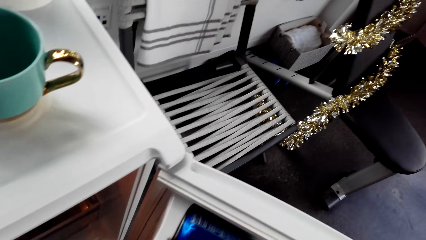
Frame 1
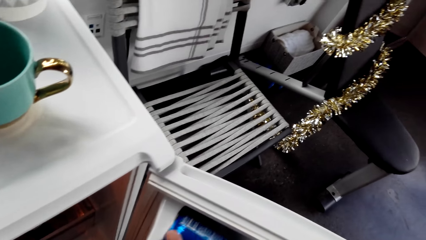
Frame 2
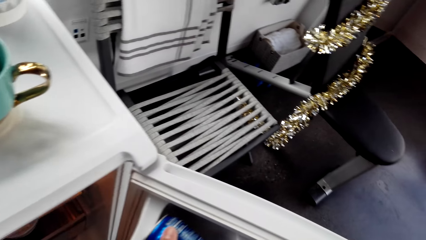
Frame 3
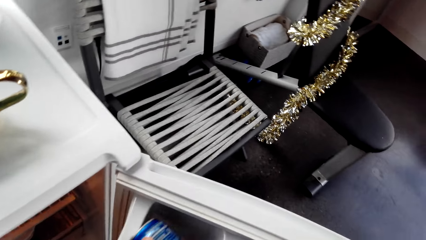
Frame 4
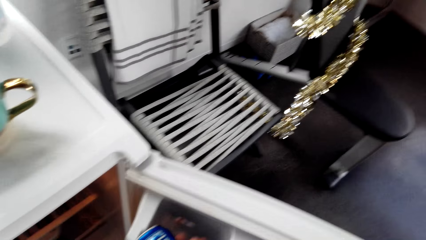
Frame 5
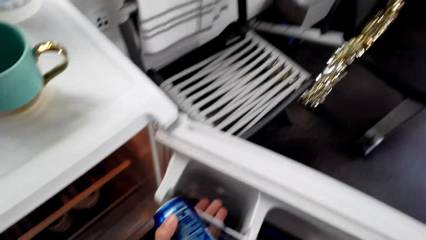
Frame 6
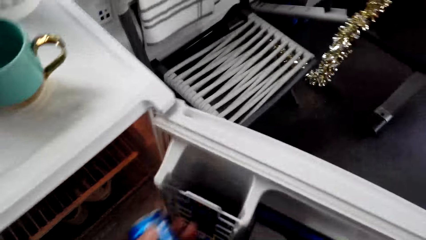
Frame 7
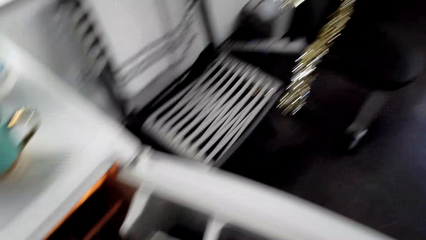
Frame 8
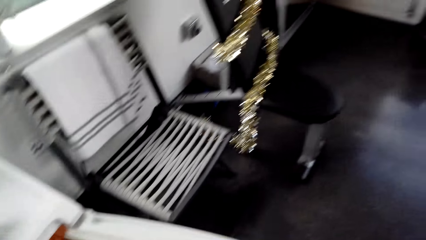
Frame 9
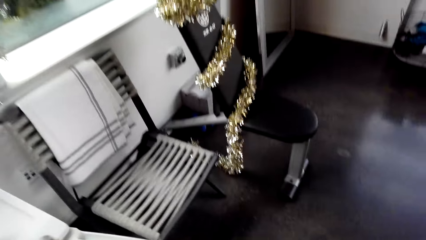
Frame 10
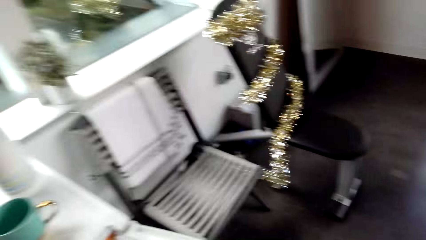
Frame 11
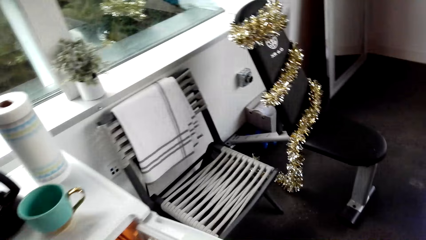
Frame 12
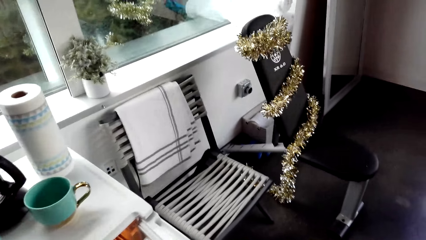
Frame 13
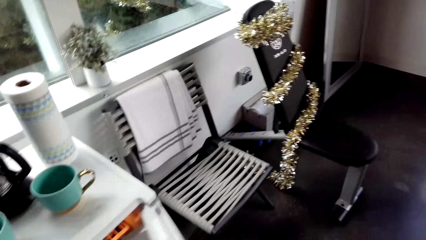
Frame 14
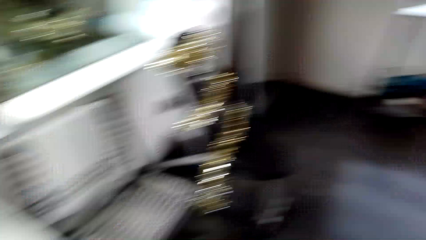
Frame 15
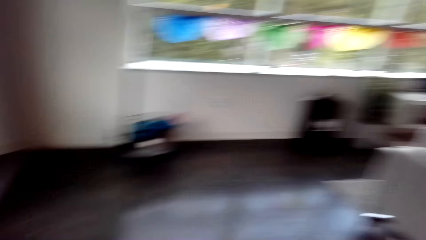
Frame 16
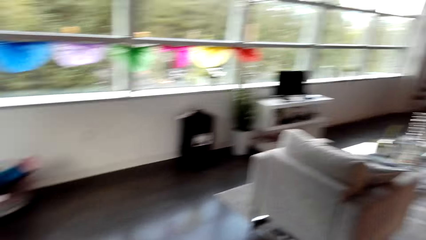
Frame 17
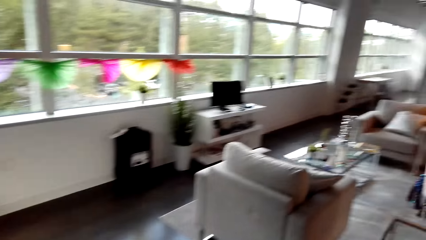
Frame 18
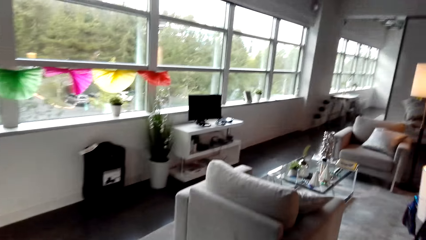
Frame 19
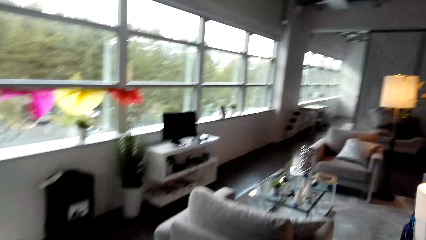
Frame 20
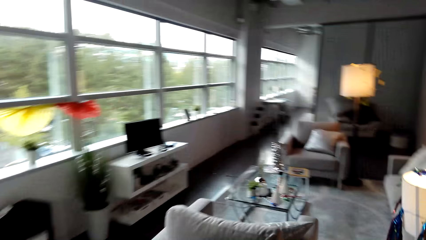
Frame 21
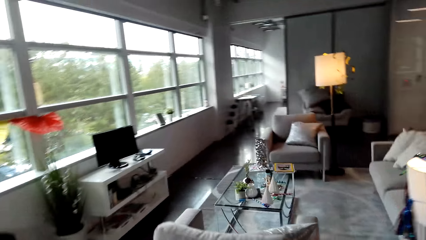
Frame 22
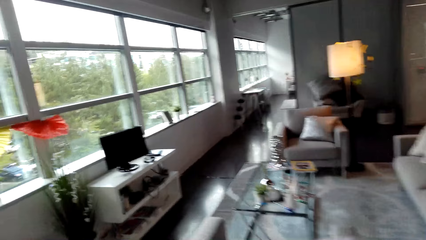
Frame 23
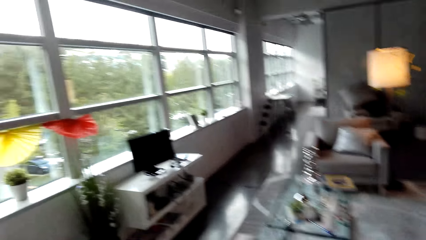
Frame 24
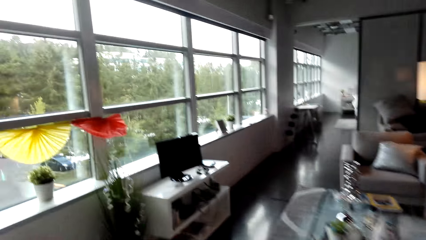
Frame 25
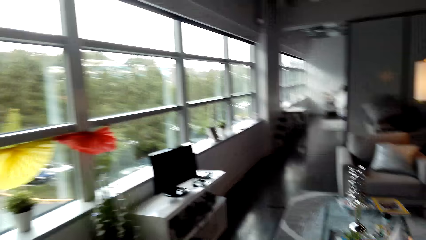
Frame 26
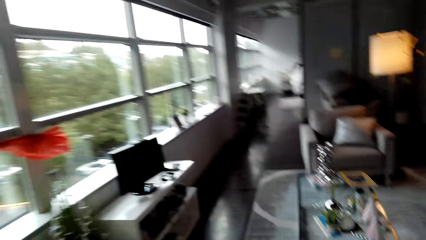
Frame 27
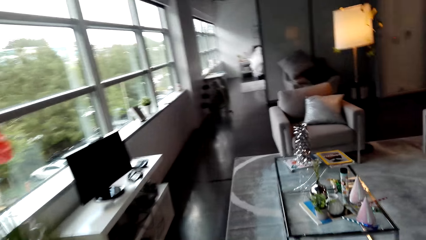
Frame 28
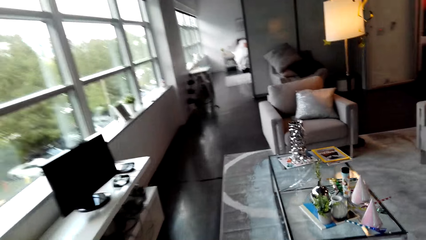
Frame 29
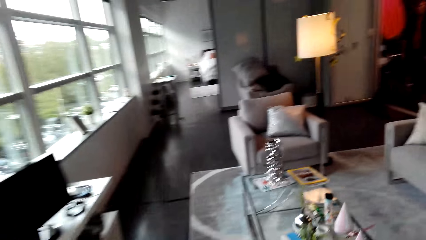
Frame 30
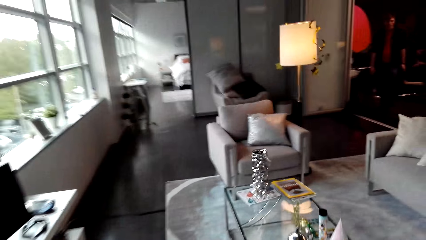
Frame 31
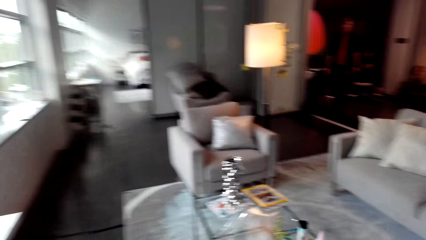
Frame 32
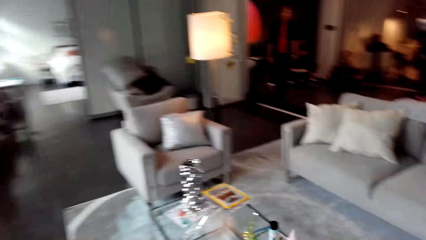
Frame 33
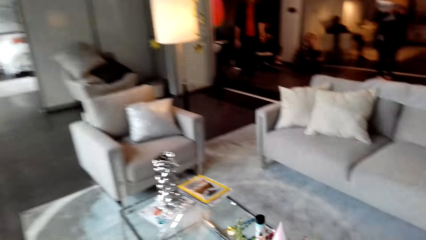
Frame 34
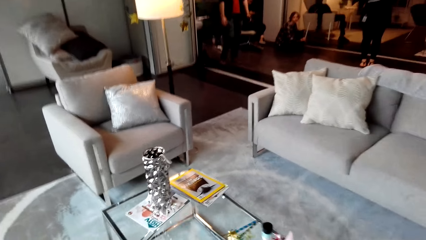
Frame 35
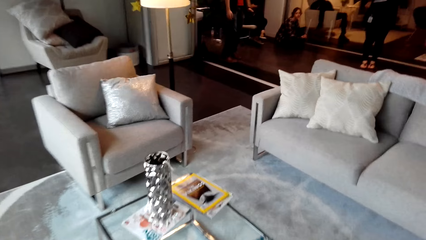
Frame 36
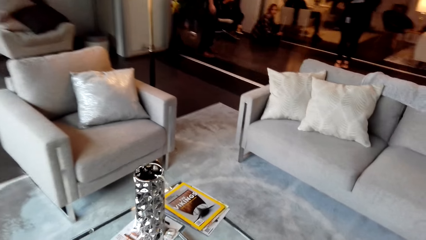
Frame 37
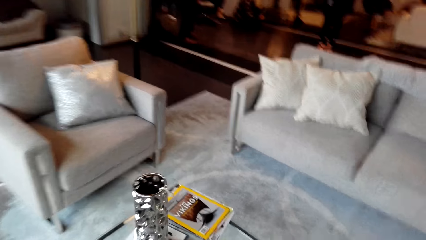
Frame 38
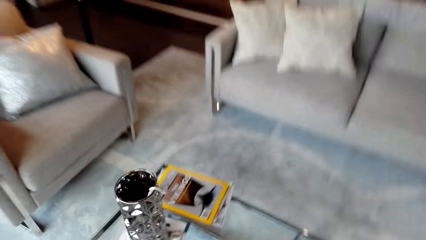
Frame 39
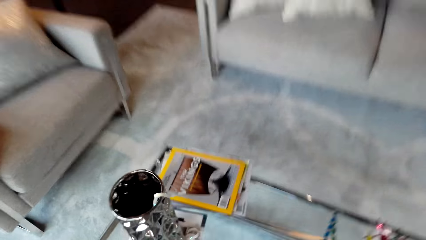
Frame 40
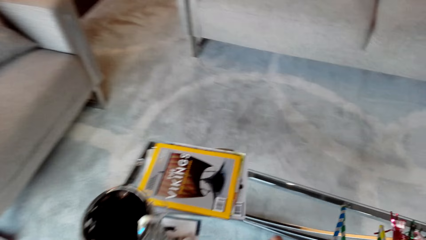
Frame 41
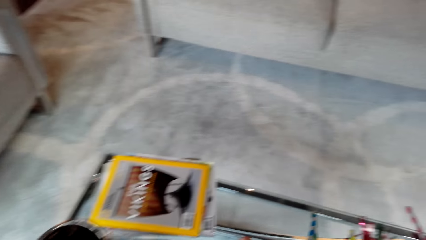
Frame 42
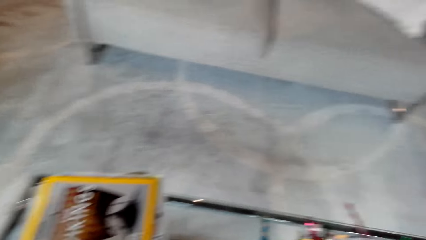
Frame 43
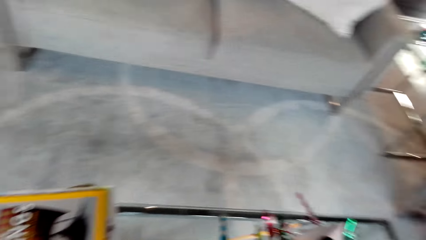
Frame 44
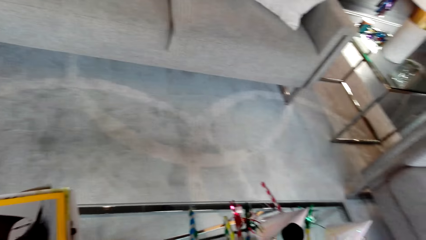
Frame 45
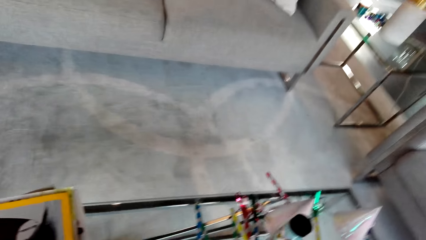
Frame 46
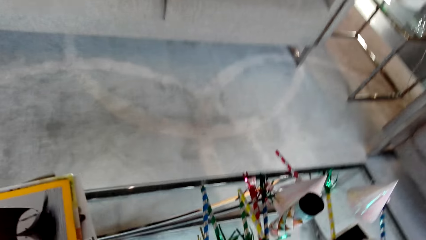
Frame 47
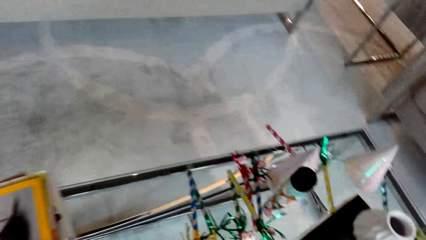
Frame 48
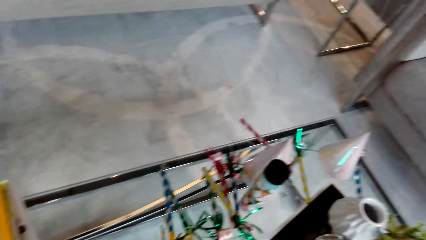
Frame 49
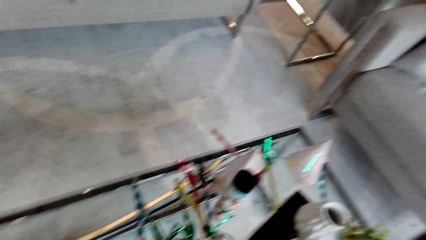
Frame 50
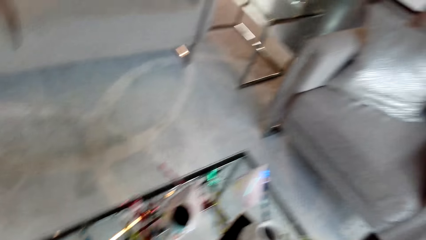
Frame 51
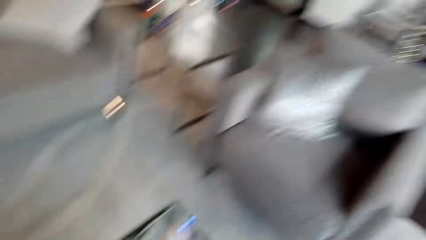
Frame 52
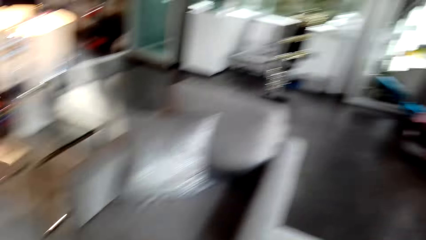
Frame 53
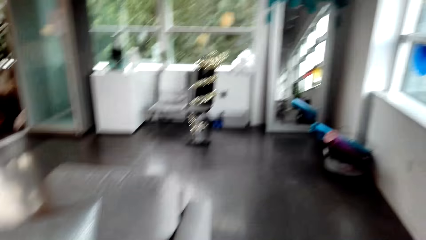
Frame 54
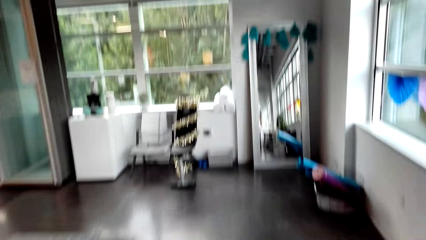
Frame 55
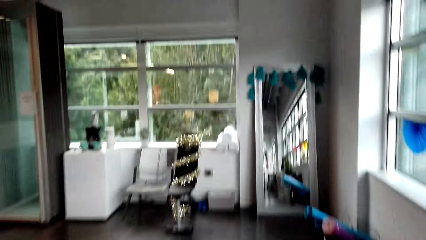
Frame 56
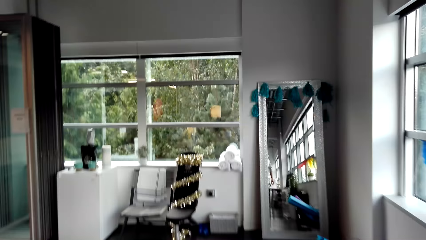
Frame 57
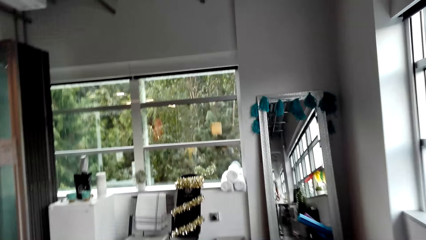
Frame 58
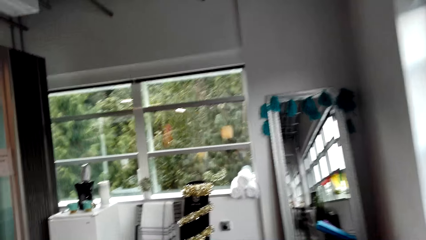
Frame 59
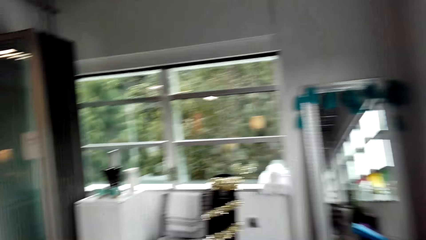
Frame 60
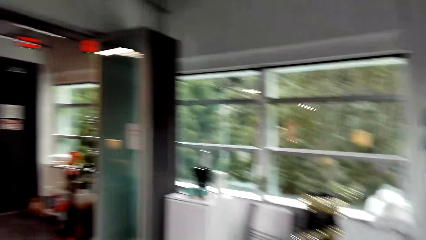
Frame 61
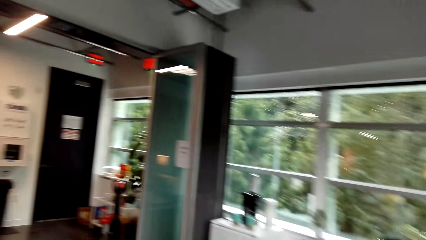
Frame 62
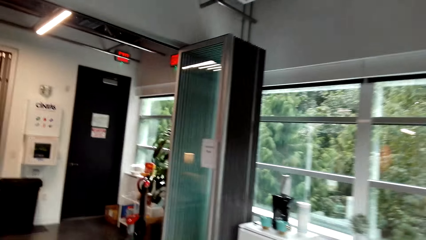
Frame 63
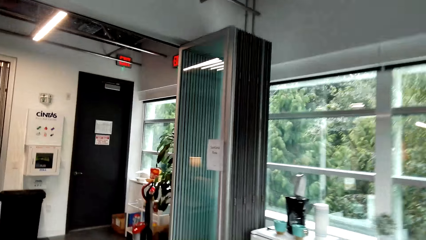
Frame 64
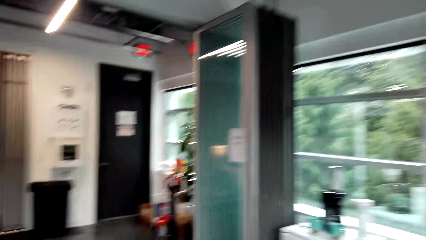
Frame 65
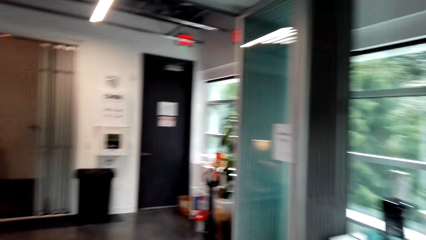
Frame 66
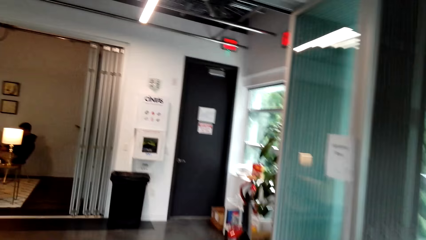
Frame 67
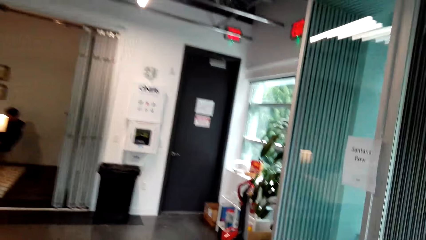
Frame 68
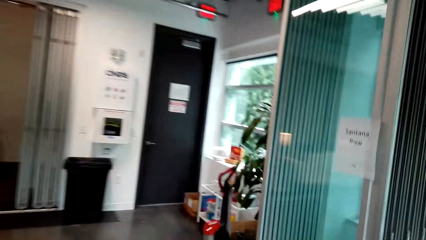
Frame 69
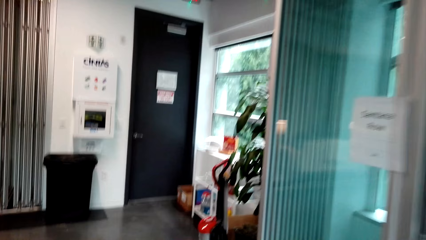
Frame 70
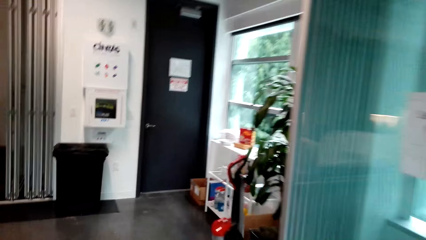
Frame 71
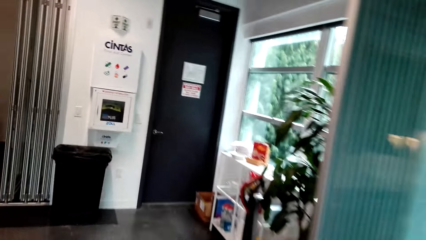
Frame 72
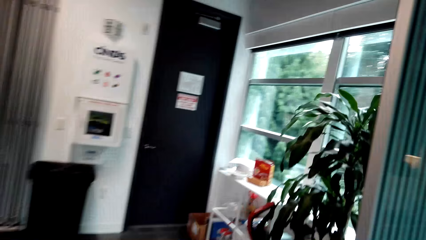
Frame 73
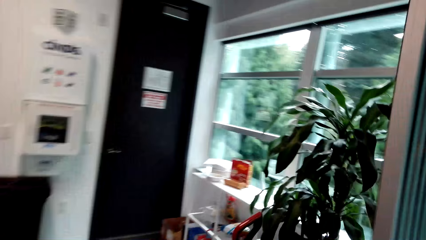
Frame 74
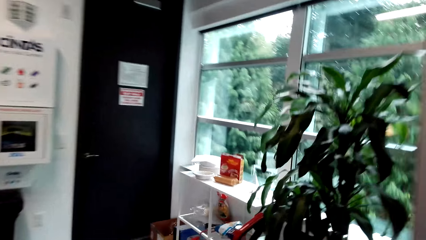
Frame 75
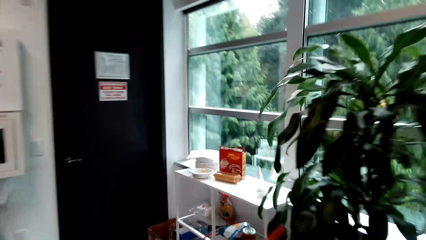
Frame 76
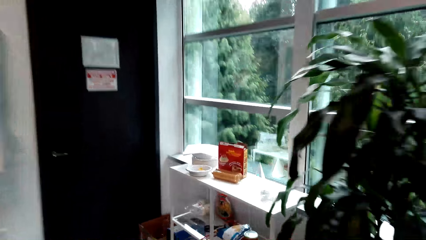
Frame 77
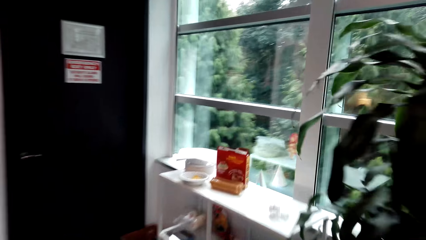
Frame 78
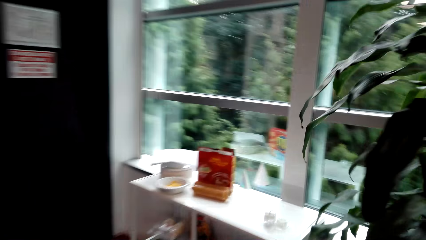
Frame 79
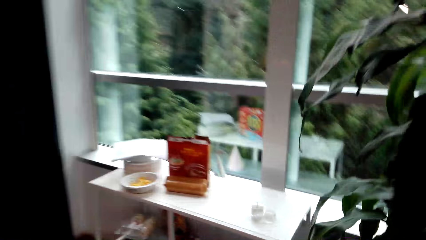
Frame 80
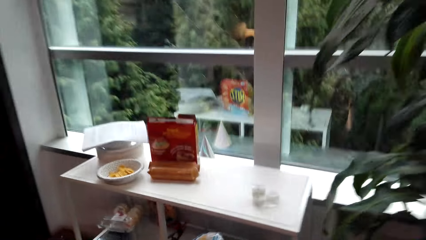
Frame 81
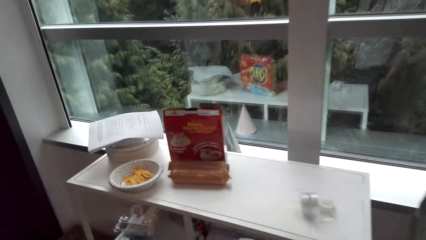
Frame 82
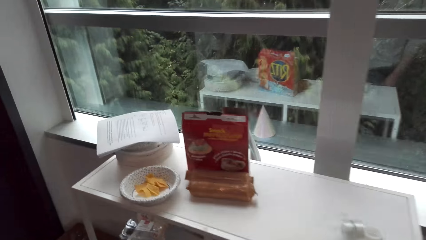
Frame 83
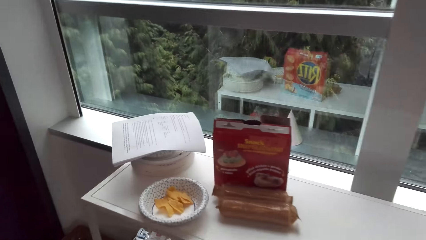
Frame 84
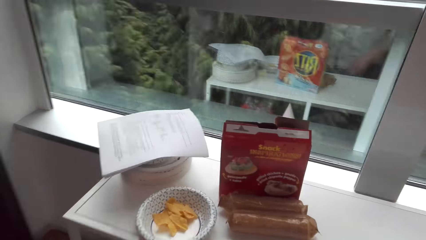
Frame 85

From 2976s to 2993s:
The camera wearer closes the fridge. They walk near the sitting area, put the drinks on the table, and walk.
